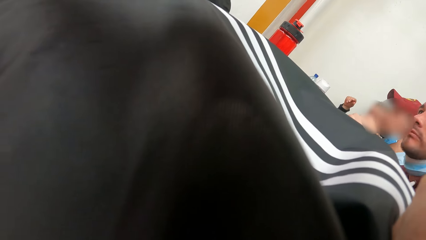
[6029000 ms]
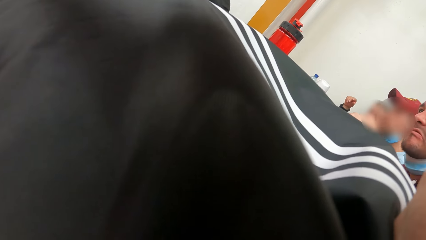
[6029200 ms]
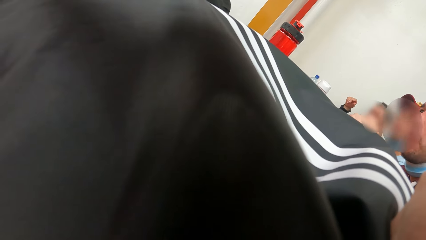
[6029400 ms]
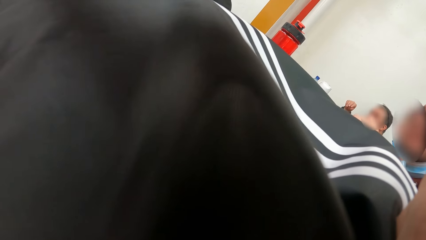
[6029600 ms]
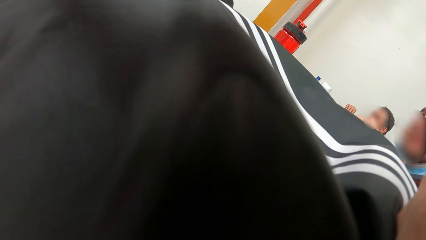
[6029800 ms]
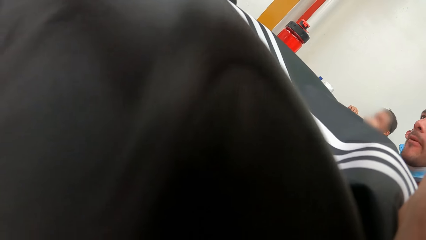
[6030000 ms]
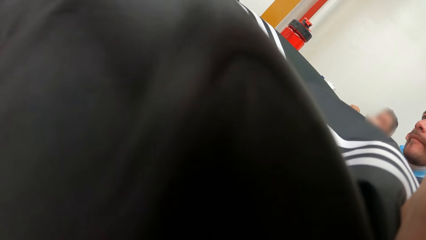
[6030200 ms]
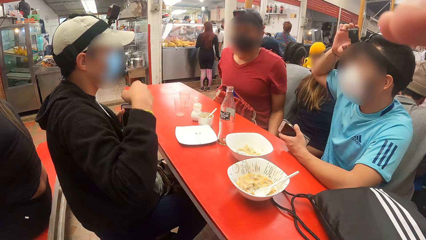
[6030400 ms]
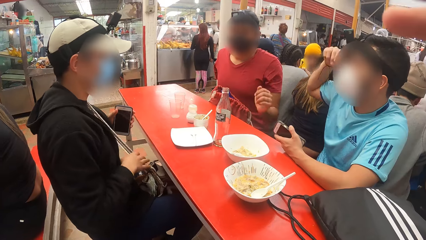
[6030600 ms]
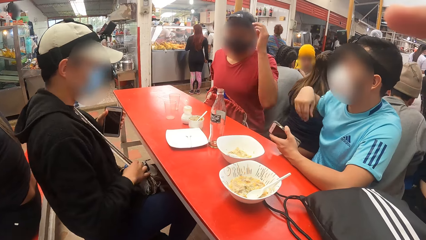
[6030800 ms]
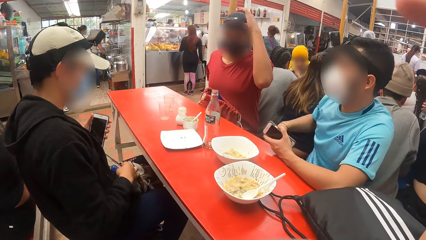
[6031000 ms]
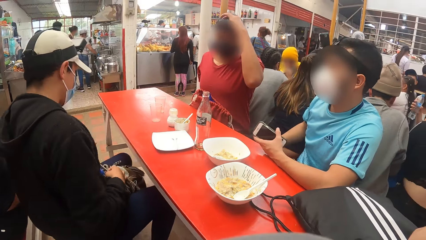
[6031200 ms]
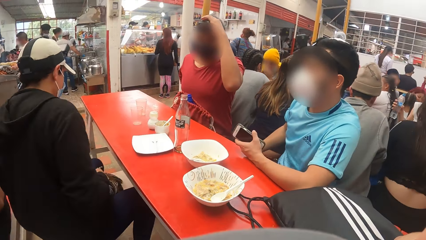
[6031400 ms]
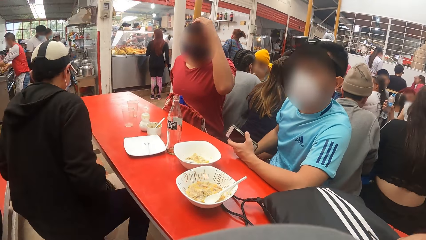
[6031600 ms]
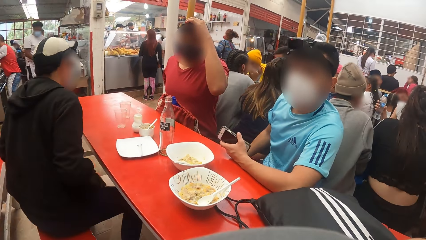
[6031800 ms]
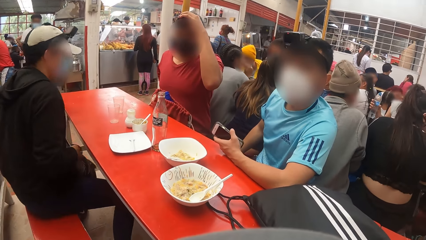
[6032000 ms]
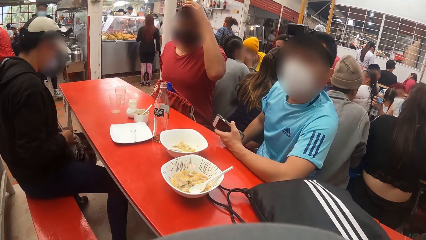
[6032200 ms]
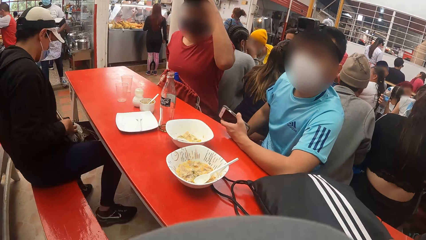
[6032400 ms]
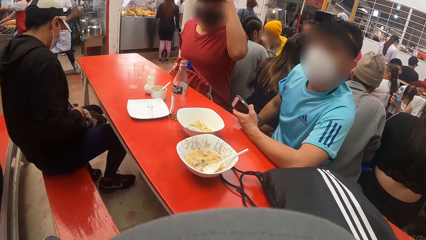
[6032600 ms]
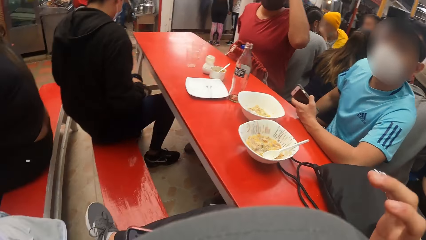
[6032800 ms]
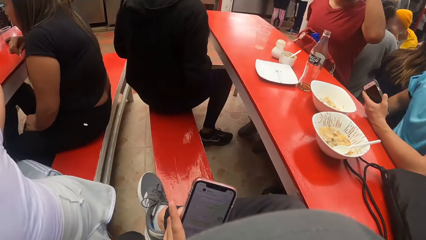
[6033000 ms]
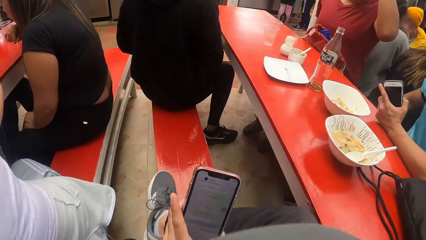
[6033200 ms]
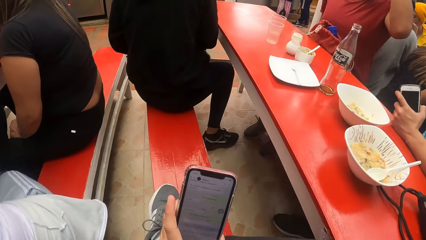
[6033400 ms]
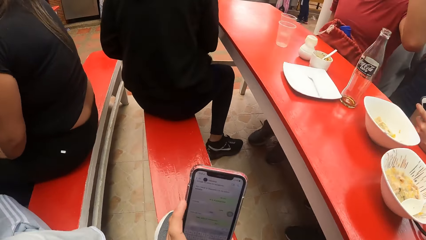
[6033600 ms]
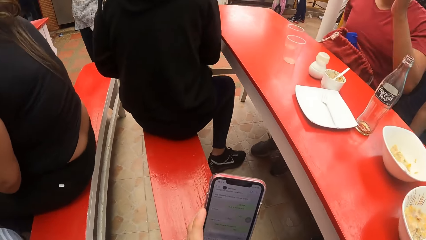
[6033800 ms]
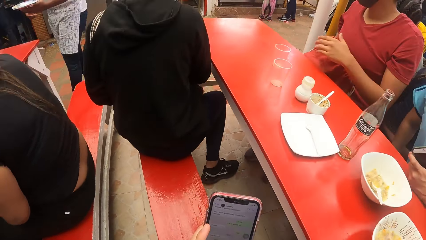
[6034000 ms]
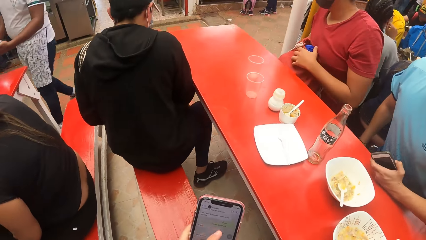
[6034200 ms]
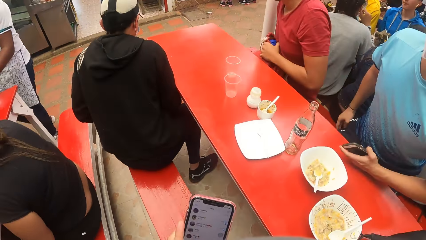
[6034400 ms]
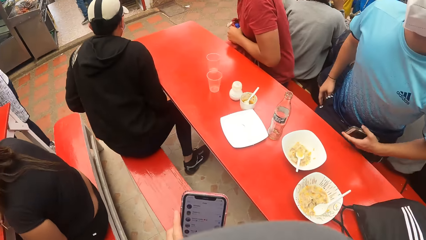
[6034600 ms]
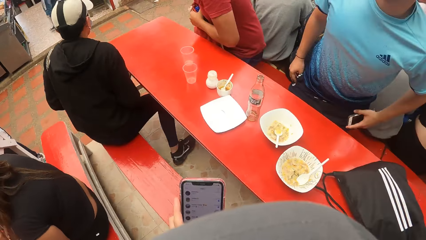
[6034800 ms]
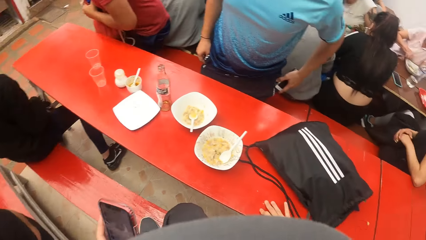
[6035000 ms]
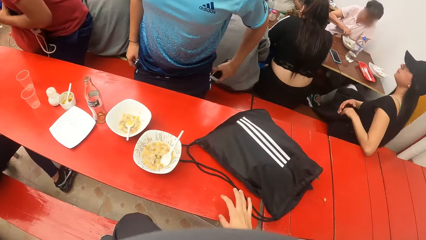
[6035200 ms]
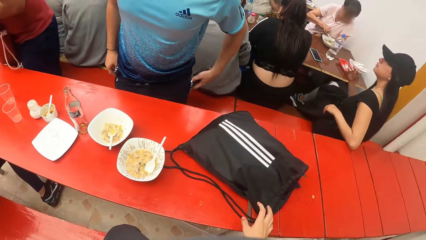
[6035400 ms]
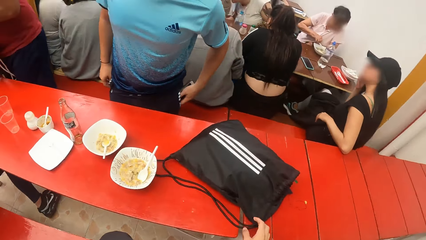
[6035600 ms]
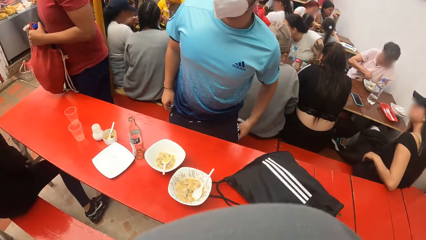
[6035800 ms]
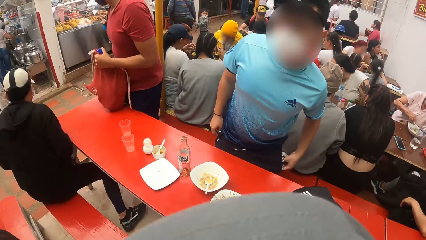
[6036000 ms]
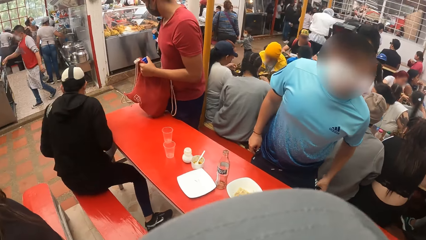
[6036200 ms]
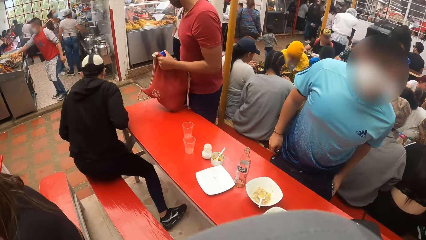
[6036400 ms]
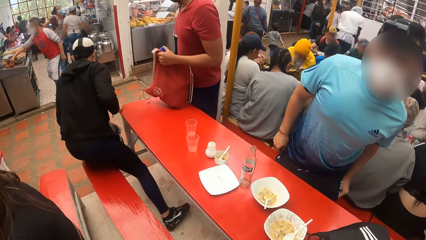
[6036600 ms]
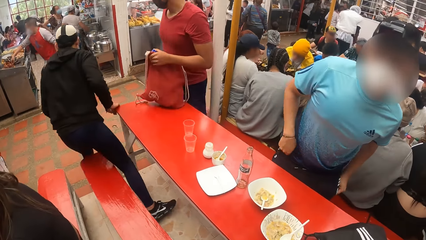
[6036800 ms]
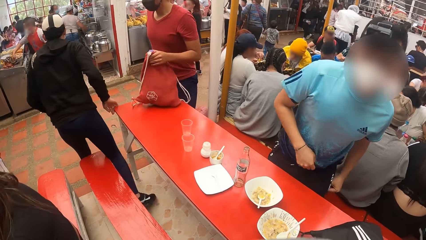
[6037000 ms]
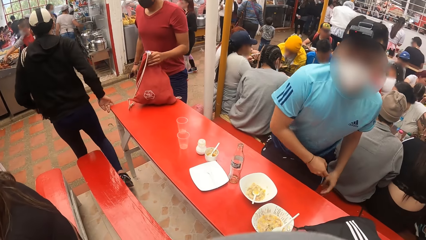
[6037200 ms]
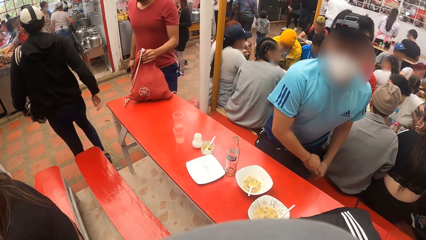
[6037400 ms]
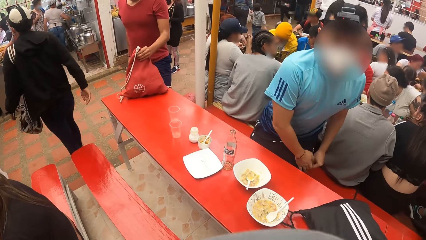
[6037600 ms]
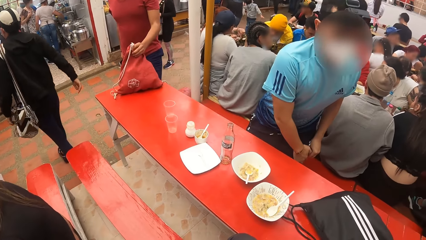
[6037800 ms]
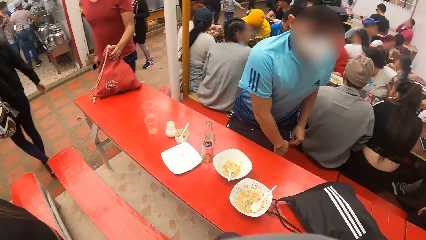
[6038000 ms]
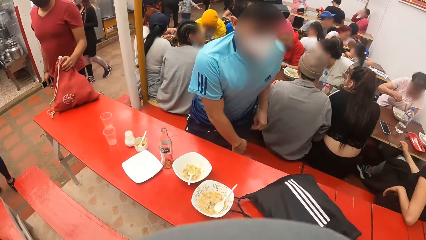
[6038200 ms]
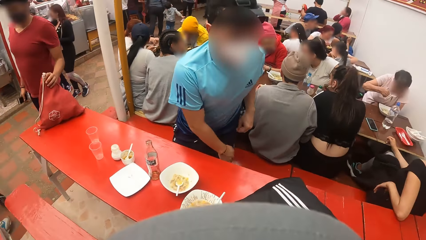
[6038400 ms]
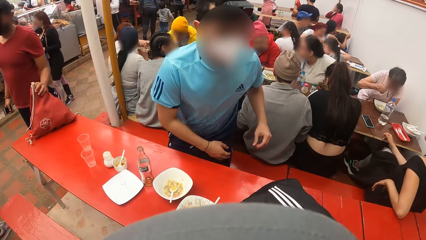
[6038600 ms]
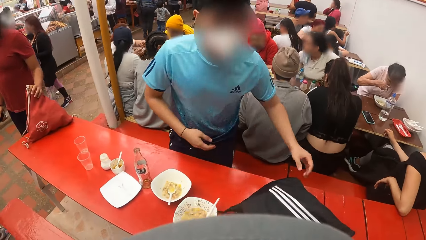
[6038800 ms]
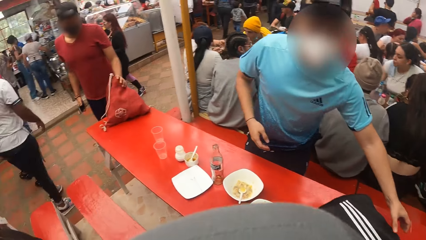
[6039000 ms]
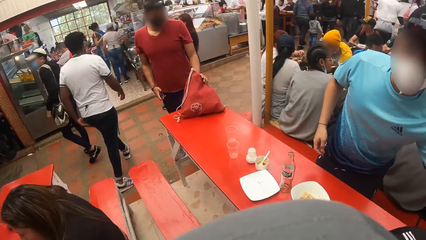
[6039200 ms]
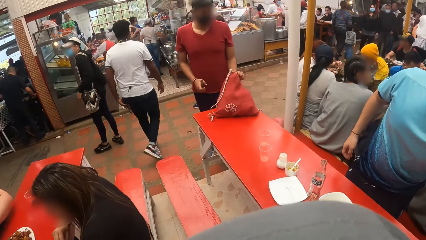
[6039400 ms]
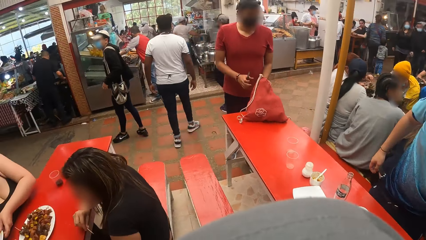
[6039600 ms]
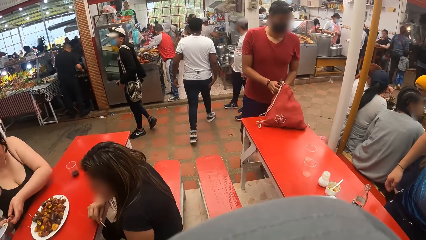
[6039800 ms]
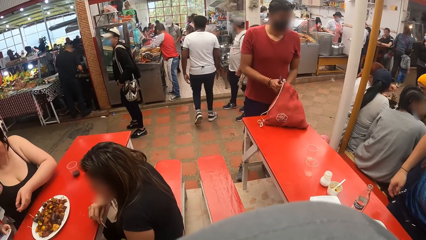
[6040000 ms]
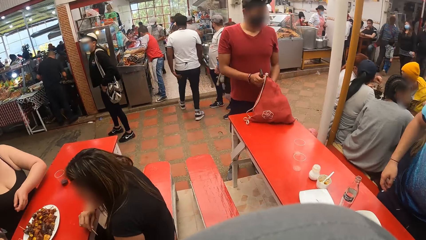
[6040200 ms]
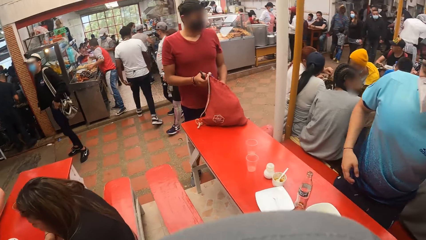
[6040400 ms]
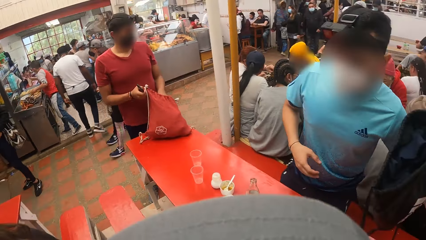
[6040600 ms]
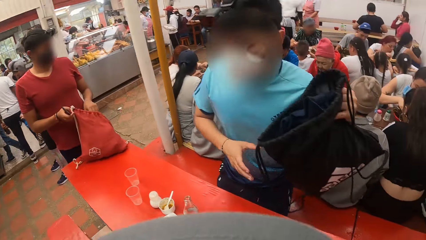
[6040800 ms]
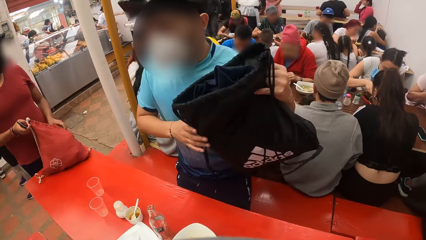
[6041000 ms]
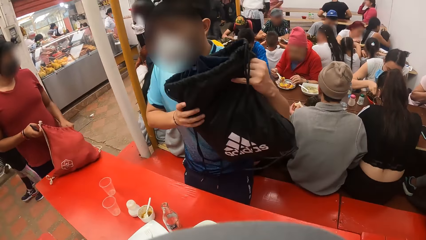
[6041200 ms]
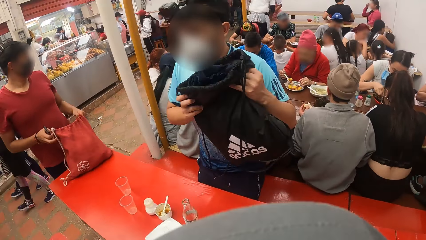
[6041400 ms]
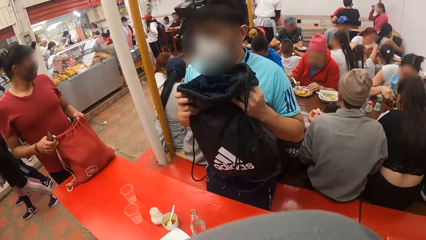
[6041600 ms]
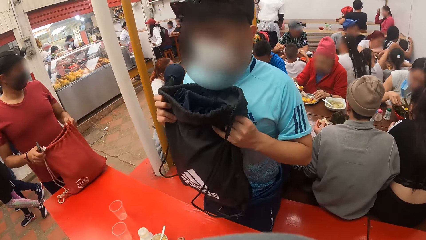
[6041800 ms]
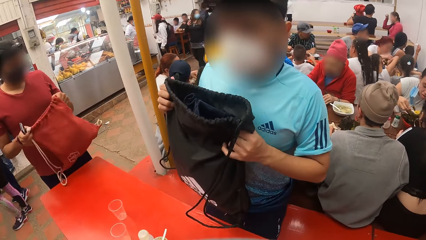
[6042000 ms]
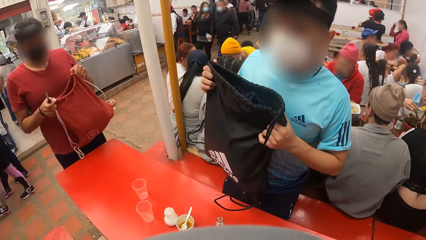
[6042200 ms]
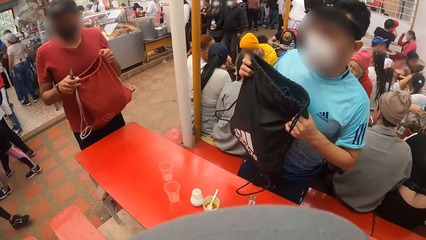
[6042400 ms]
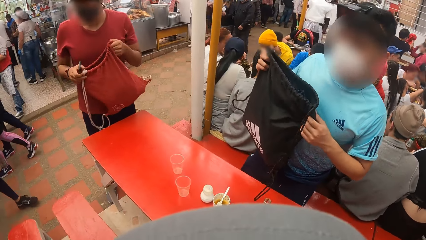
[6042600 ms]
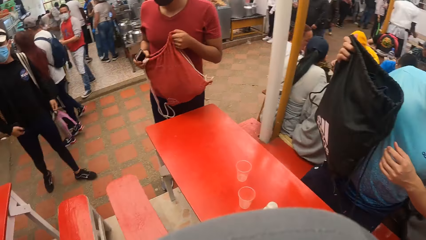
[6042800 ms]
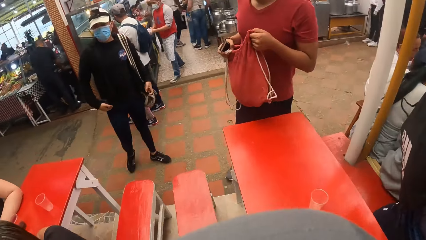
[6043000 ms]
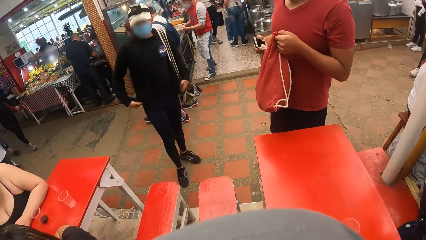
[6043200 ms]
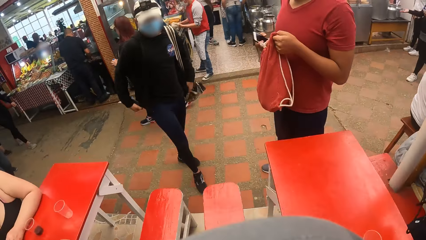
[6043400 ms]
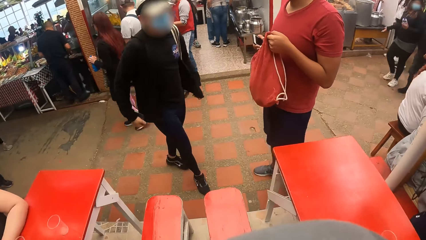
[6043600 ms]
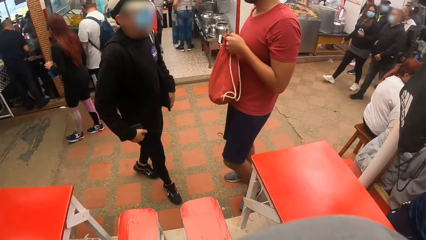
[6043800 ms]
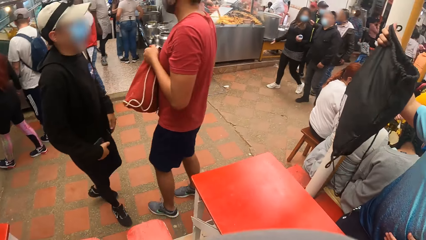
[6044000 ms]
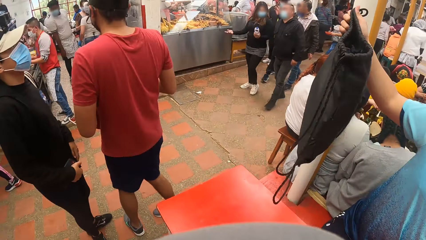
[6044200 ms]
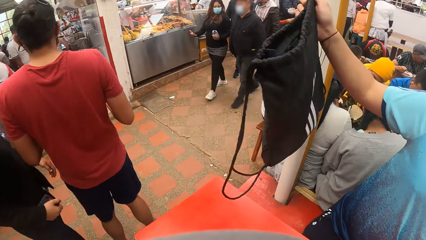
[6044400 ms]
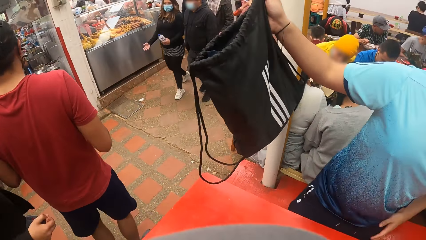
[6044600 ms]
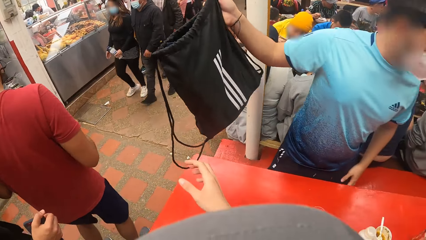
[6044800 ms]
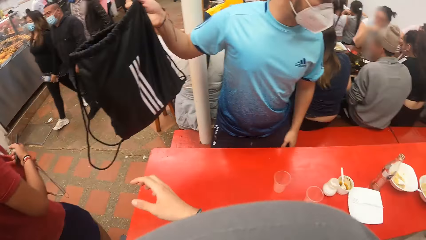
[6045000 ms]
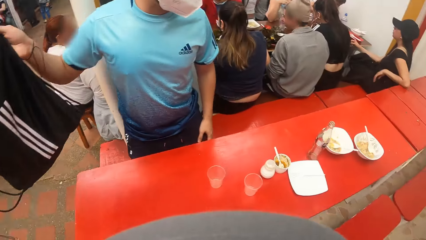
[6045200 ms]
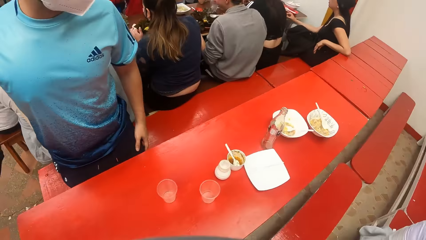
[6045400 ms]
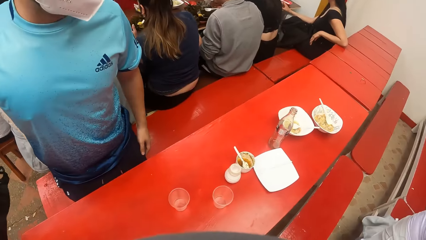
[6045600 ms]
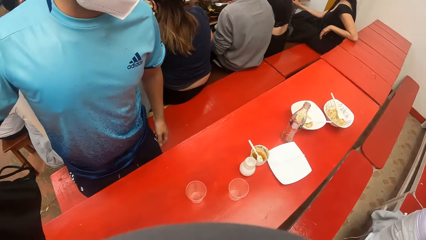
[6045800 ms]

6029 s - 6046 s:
A man places his right hand on a bag. Another man adjusts a camera on his head with his right hand. A third man adjusts a camera on his head with his left hand. The first man moves to the end of the seat. A man walks away. The second man places his left hand on the bag. The camera wearer operates a phone with his left hand. The third man stands from the seat. The first man puts the phone in his left hand in his pocket. The first man stands from the seat. The first man removes his right hand from the table. The second man places his hands on his pocket. The second man zips his pocket with his right hand. The second man picks up the bag from the table with his left hand. The third man puts his left hand in the bag on the table. The third man holds the bag on the table with his right hand. The third man holds the bag on the table with his left hand. The second man holds the bag with both hands. The third man lifts the bag from the table with both hands and shakes the bag in his hands. The second man removes his left hand from the bag in his hands. The first man pulls his jacket with both hands.
